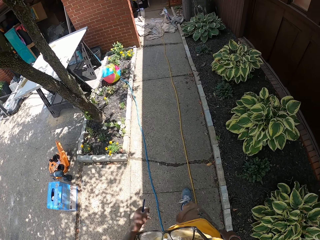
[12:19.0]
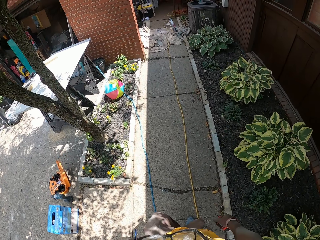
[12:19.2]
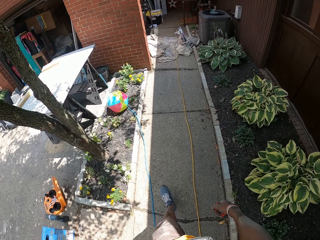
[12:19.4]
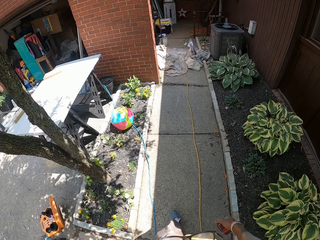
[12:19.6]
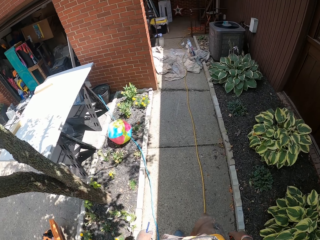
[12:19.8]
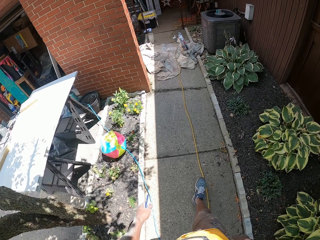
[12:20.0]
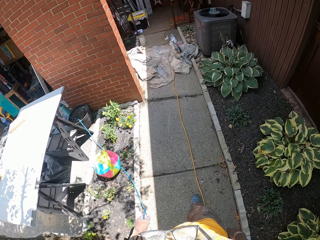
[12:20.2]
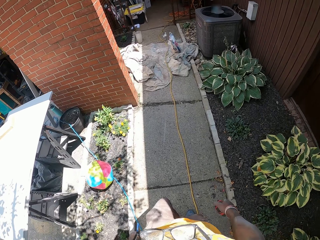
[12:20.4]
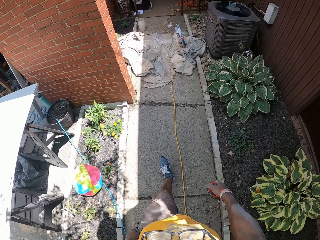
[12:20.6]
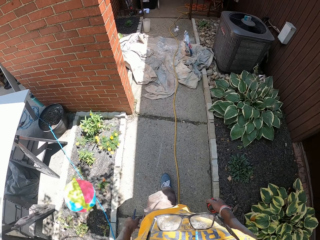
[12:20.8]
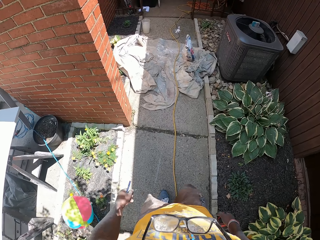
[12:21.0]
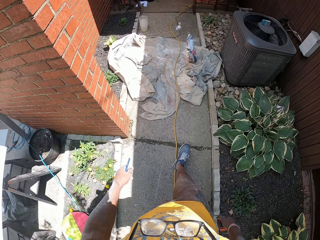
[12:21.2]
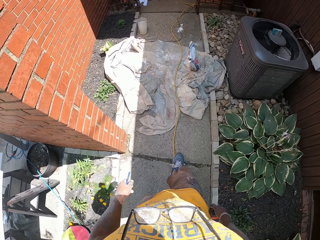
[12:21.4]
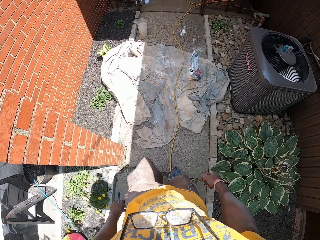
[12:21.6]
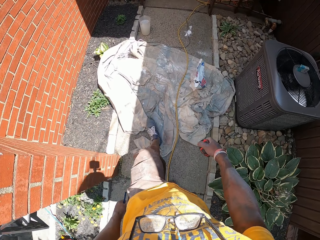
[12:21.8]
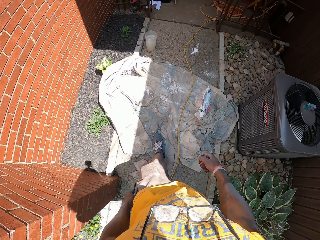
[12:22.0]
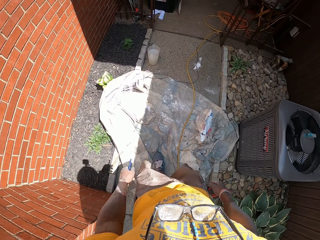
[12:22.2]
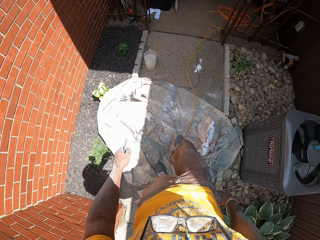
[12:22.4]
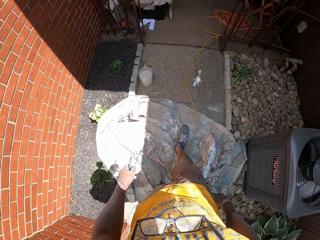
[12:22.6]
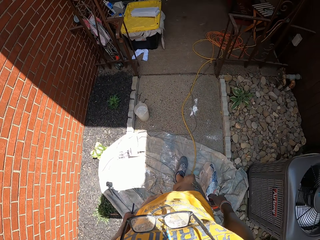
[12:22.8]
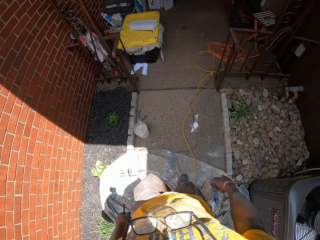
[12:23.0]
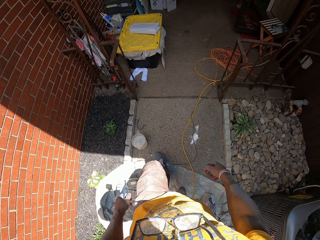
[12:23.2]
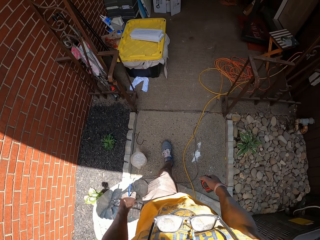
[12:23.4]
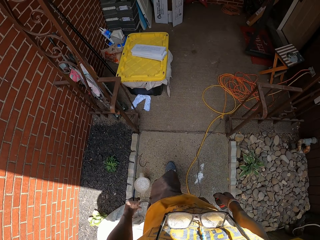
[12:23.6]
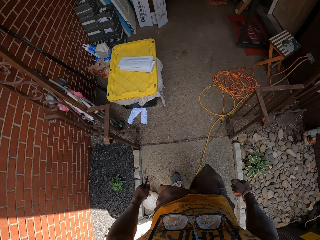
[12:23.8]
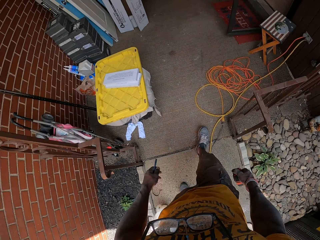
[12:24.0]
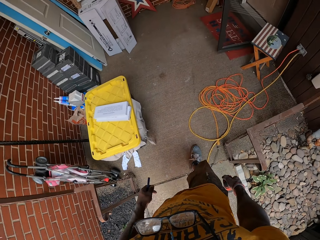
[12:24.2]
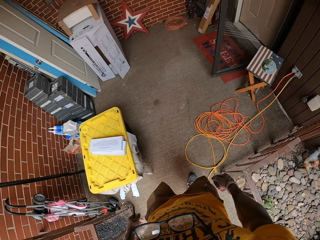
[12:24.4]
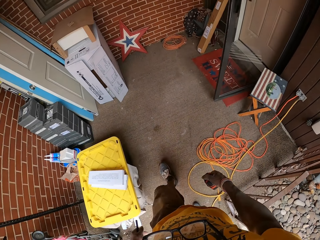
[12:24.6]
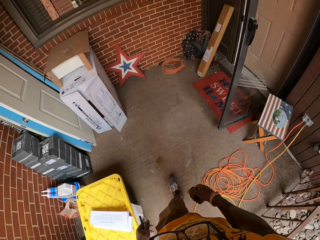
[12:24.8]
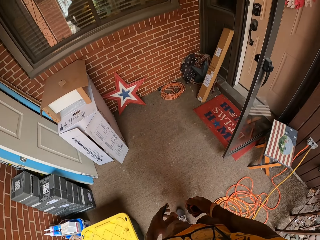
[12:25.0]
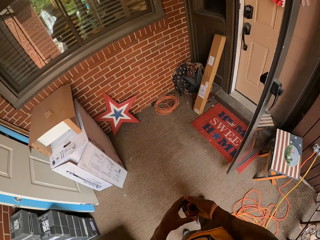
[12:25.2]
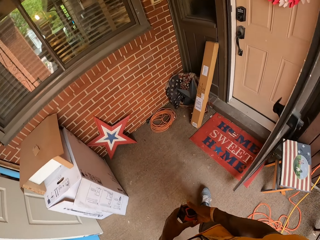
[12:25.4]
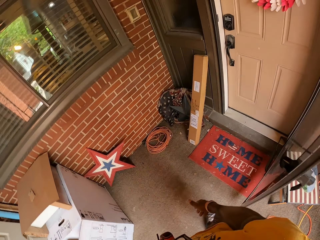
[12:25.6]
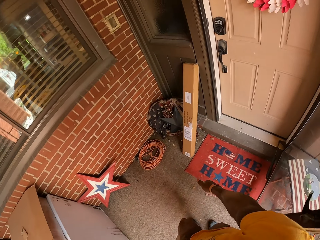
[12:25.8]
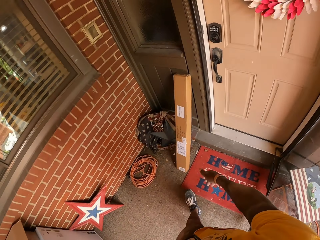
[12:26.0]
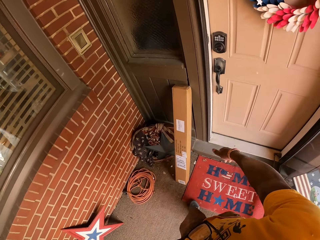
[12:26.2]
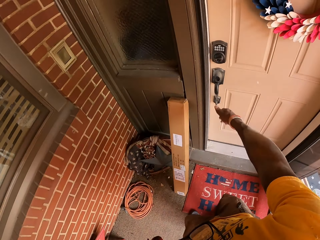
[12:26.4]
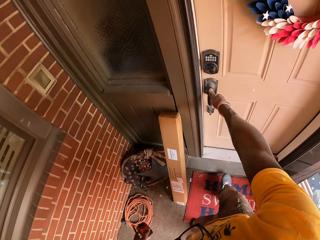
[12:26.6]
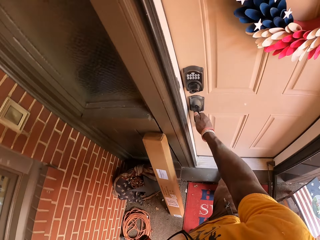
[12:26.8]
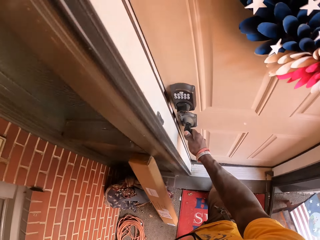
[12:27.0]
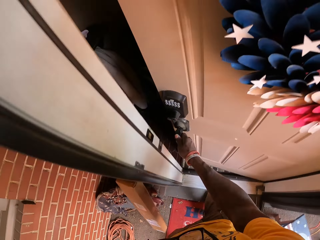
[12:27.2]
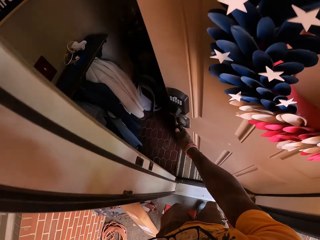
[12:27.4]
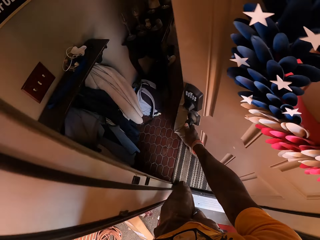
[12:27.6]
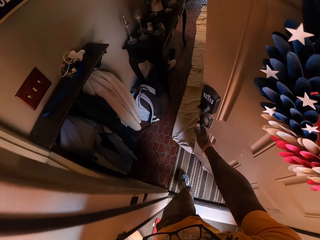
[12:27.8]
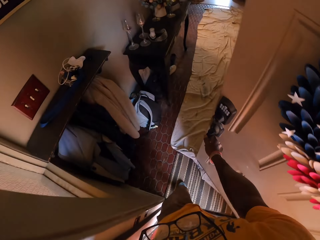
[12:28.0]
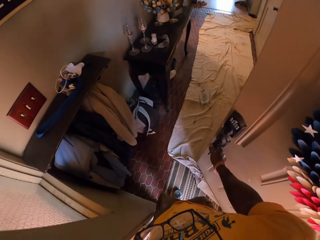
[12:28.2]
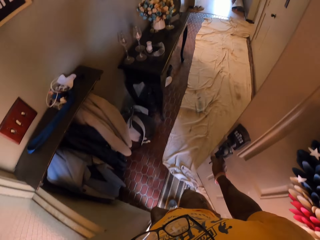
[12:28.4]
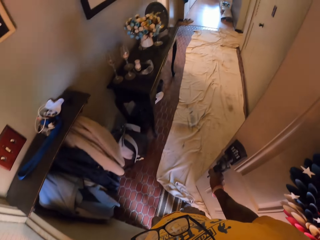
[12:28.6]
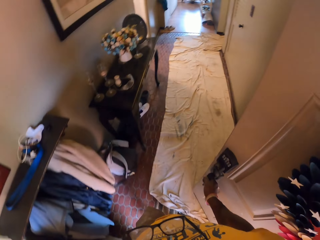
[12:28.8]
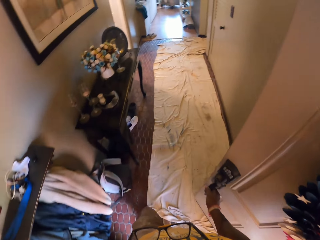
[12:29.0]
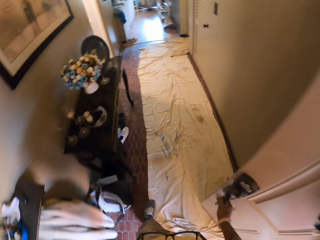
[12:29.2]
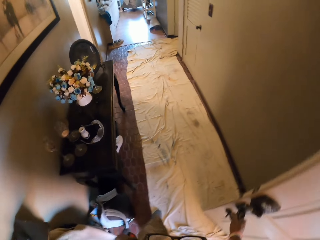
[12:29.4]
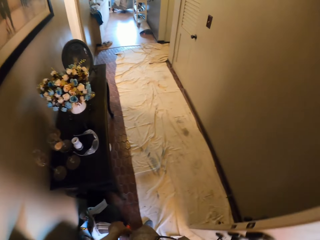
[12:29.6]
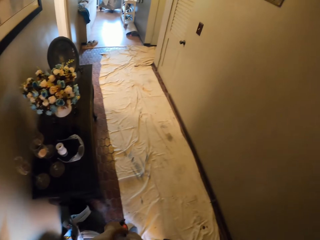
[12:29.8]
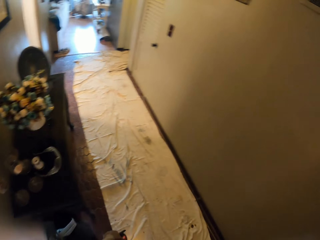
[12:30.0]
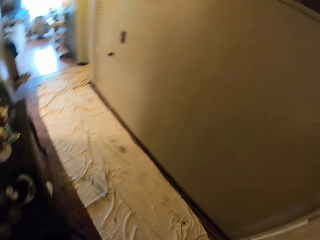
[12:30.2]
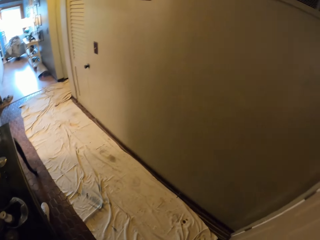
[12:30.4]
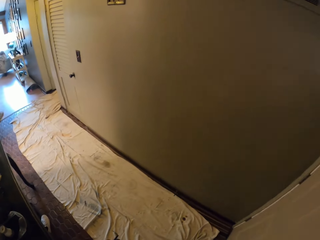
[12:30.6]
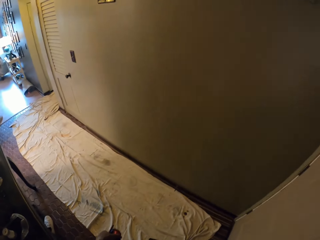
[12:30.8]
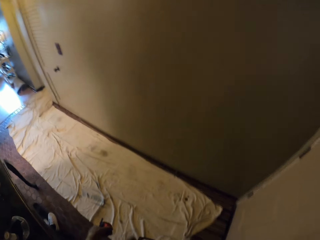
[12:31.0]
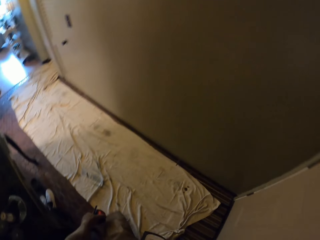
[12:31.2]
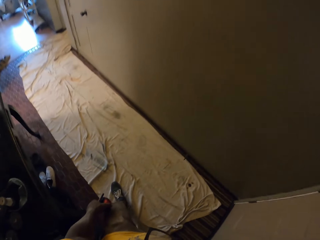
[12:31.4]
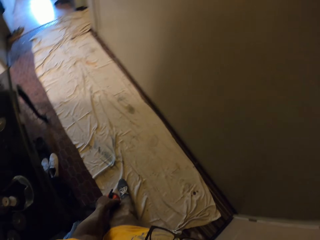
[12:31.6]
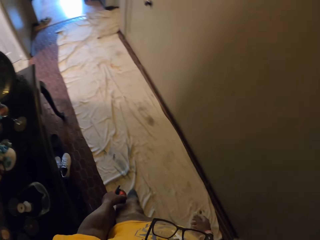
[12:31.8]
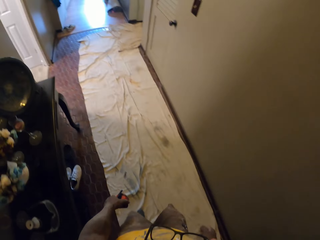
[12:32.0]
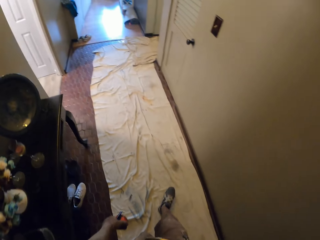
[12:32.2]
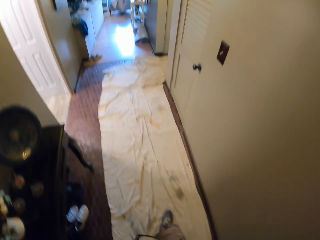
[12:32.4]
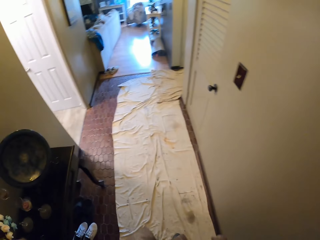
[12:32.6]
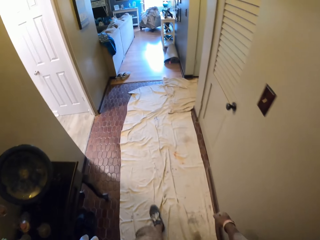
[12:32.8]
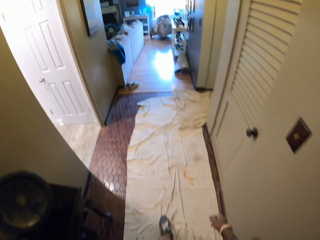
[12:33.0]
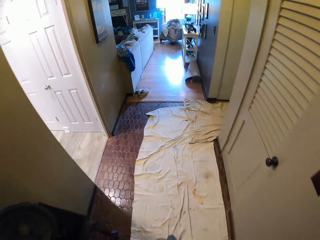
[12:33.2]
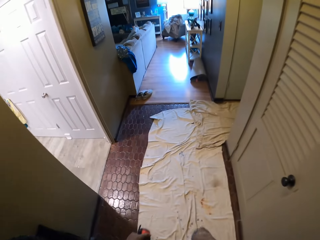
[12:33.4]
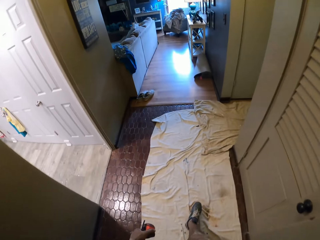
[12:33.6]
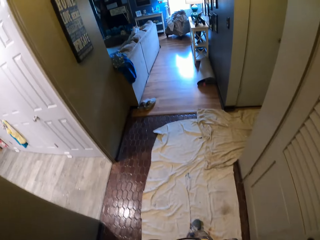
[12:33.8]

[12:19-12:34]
The camera wearer opens the door with his right hand. He walks towards the bathroom. He enters a room.

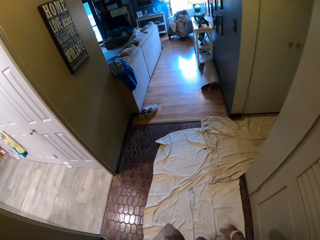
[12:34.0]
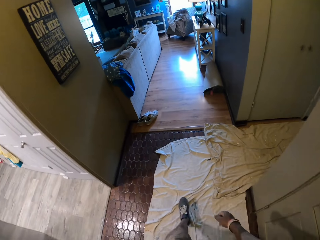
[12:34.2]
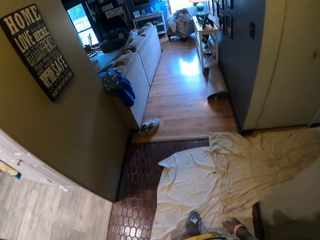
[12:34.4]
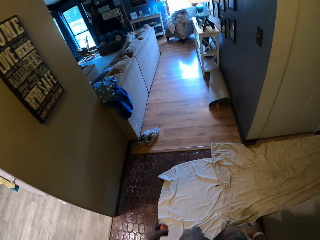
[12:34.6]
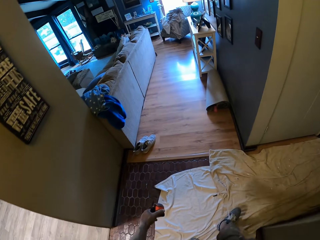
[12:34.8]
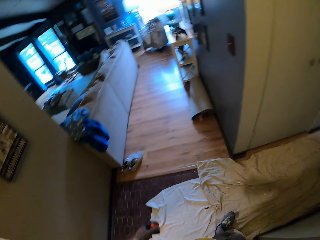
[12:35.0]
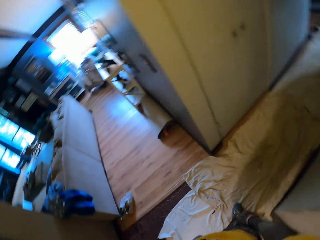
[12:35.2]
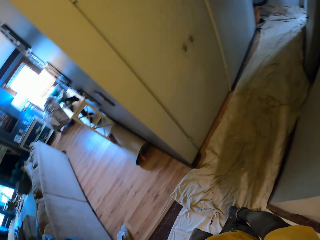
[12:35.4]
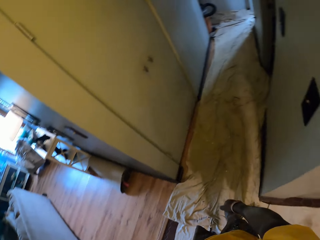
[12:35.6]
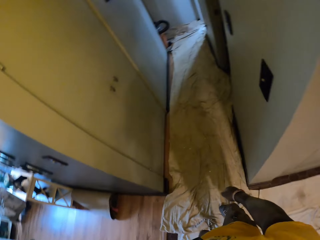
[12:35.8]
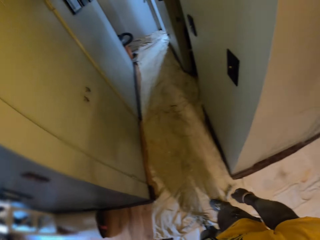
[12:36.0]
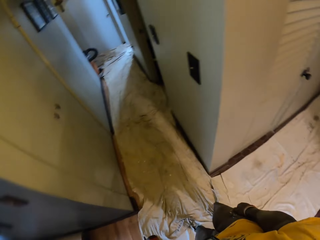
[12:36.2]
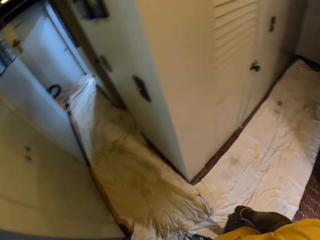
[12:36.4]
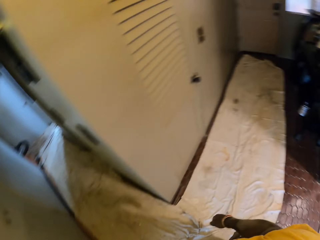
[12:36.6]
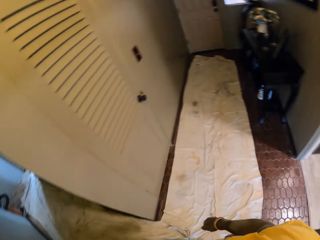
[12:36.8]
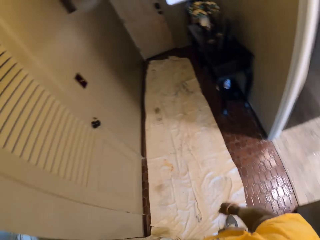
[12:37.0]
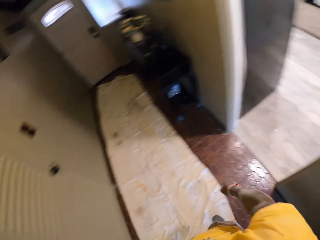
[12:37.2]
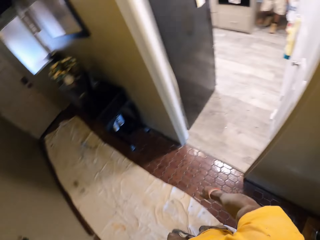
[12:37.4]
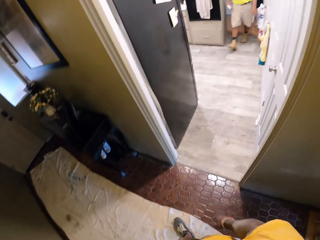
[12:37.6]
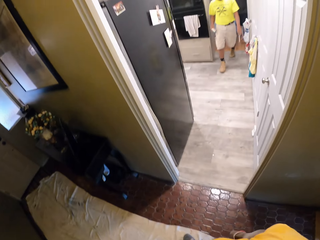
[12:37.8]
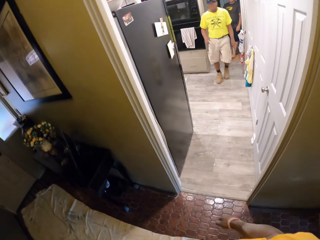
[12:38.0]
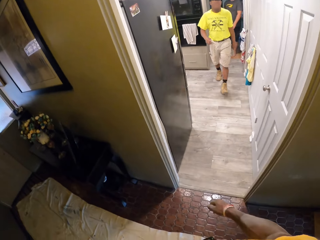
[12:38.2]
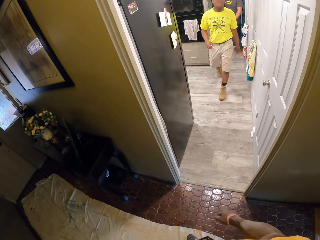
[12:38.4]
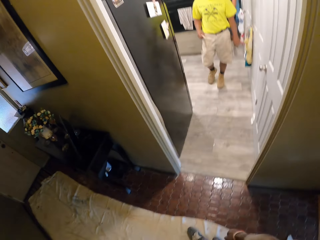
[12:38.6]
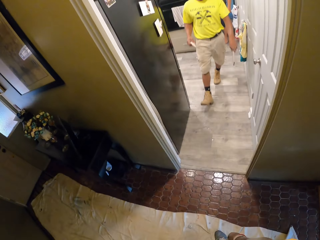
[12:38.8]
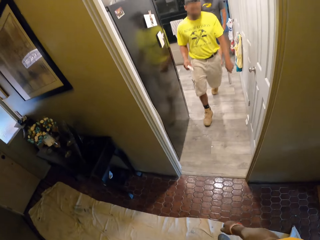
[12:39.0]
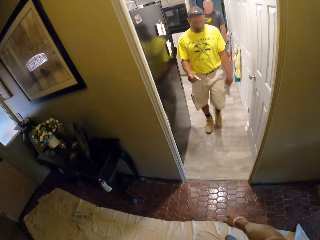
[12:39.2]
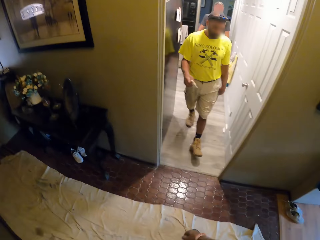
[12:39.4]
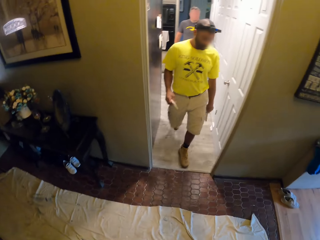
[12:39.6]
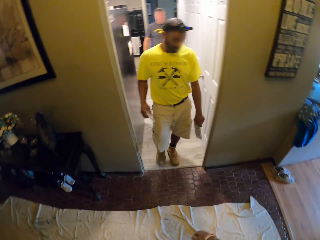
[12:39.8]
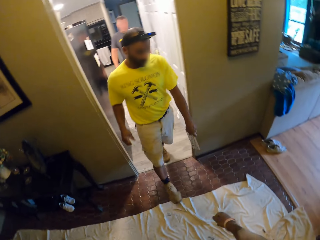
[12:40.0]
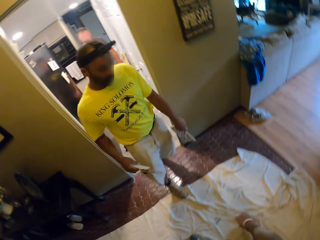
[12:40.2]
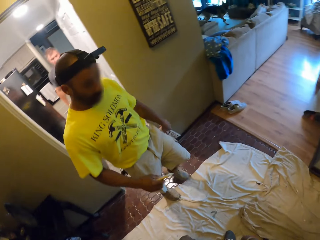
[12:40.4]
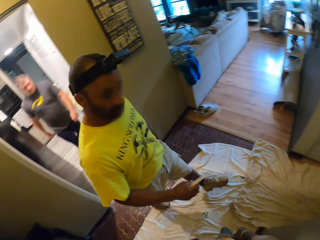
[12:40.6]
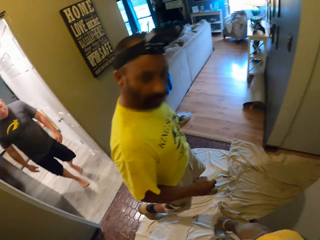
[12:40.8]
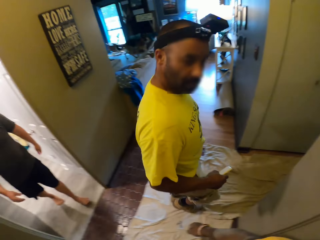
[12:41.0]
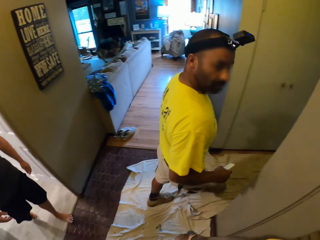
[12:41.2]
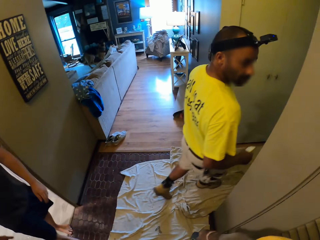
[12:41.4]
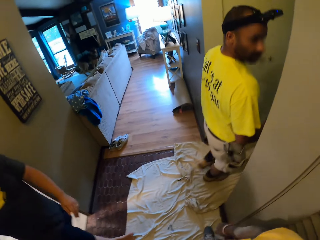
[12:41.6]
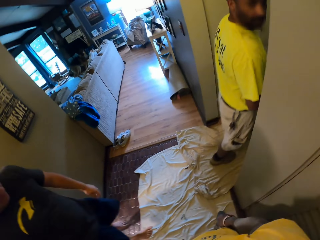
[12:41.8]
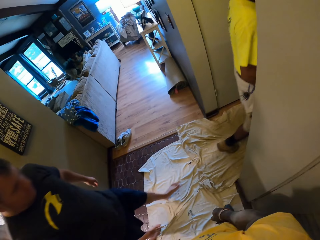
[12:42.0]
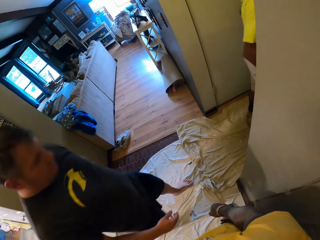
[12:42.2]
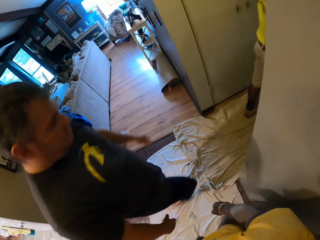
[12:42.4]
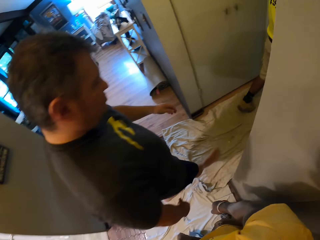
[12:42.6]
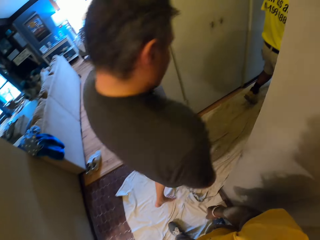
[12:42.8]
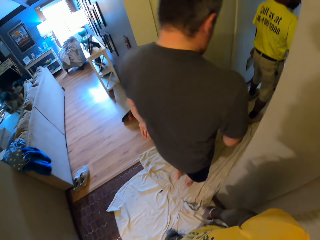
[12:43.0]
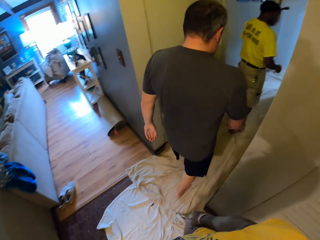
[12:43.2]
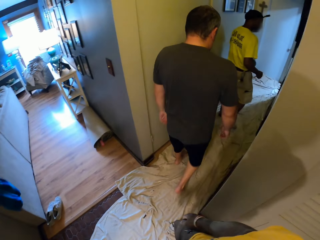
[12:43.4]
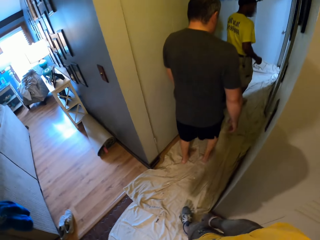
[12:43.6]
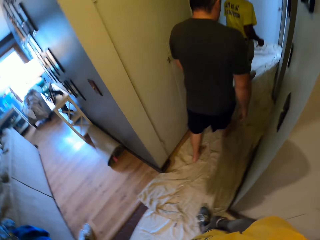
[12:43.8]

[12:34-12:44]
A man moves in a room. A worker and the man walk past the camera wearer.
